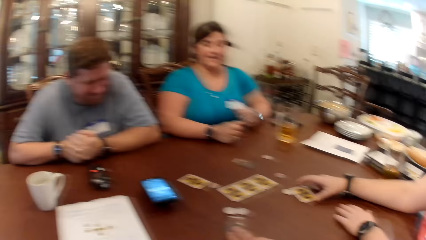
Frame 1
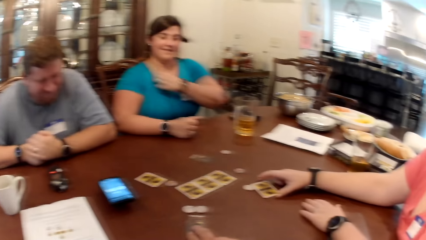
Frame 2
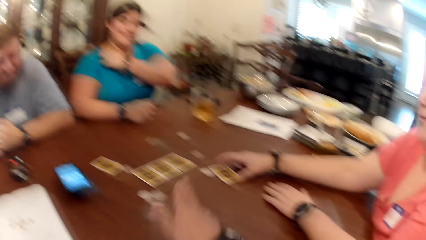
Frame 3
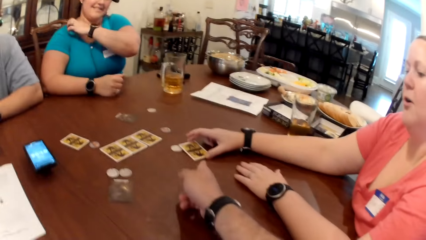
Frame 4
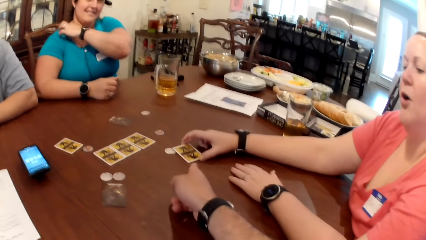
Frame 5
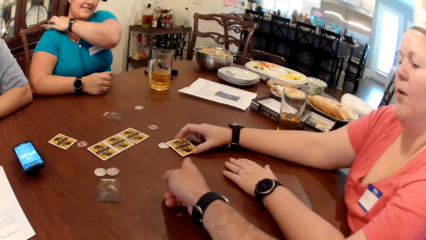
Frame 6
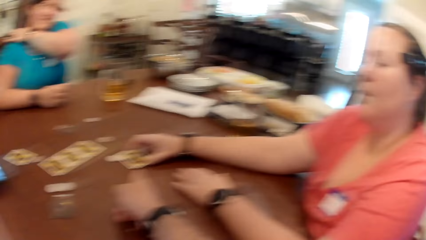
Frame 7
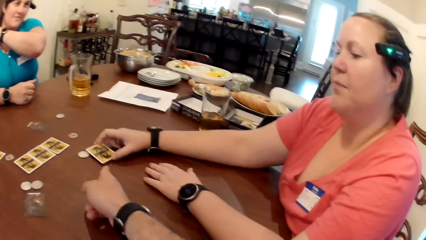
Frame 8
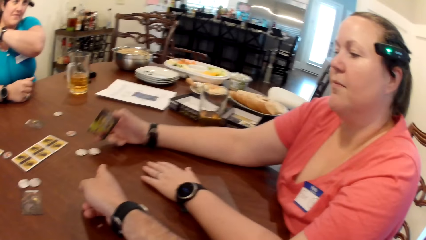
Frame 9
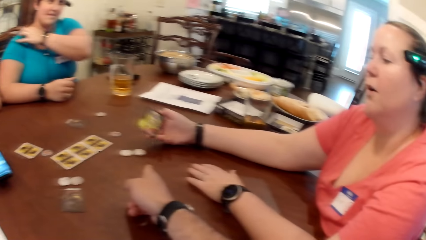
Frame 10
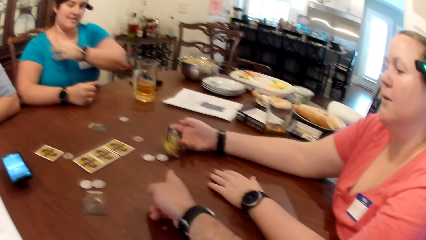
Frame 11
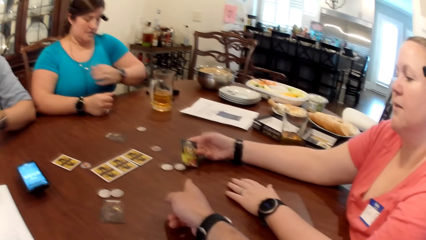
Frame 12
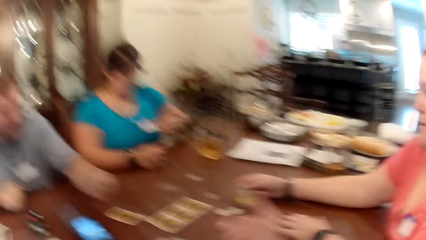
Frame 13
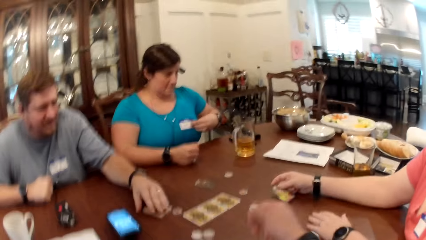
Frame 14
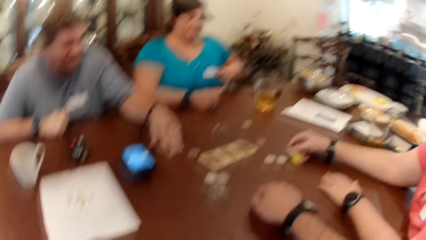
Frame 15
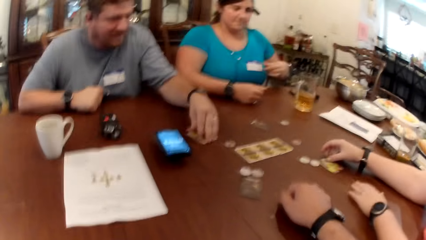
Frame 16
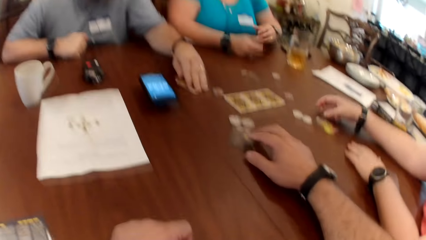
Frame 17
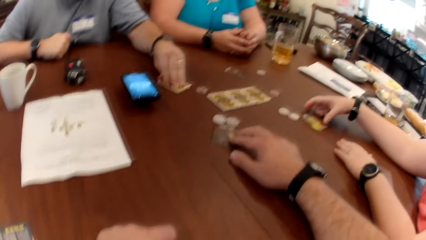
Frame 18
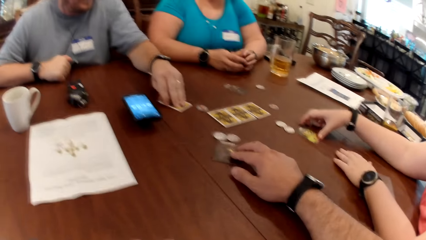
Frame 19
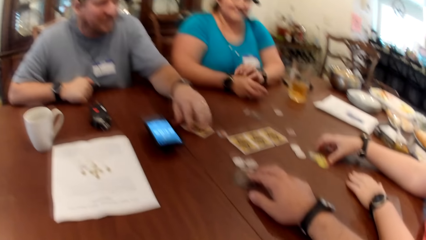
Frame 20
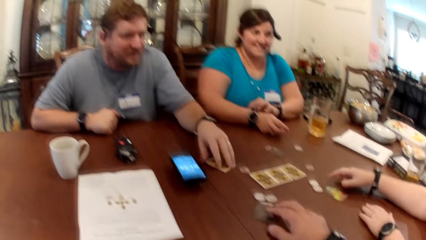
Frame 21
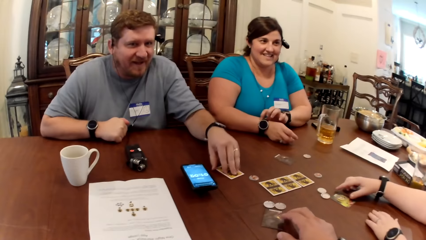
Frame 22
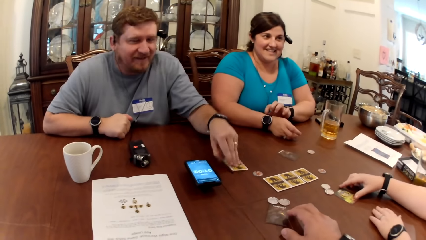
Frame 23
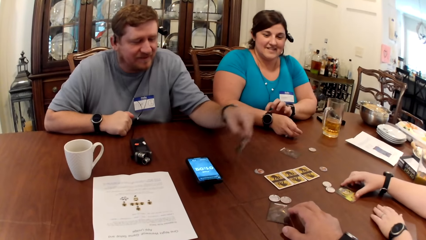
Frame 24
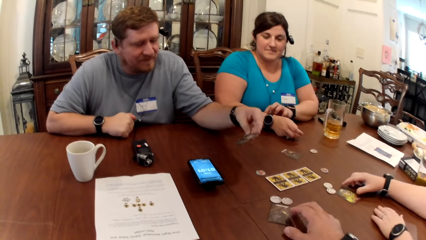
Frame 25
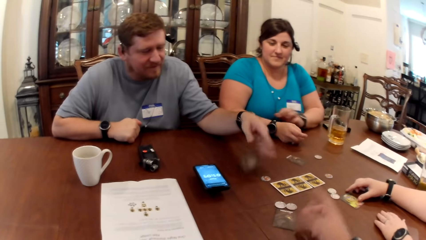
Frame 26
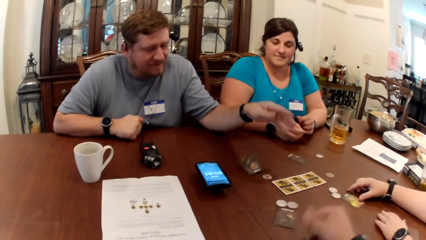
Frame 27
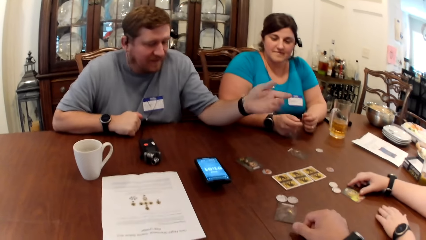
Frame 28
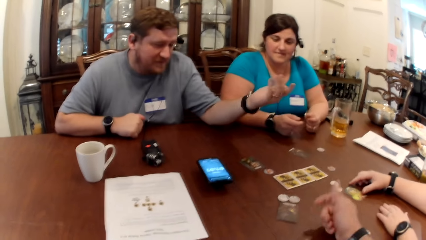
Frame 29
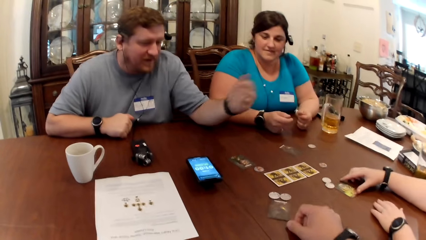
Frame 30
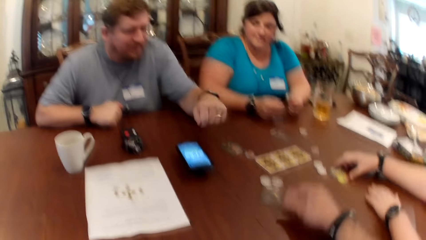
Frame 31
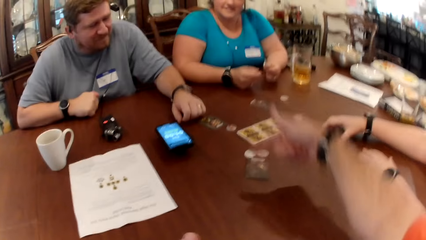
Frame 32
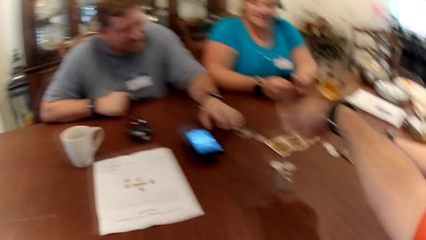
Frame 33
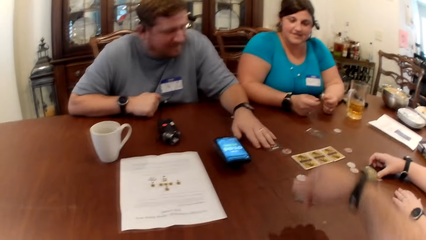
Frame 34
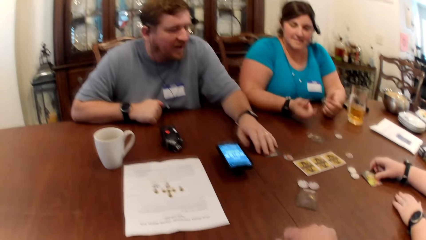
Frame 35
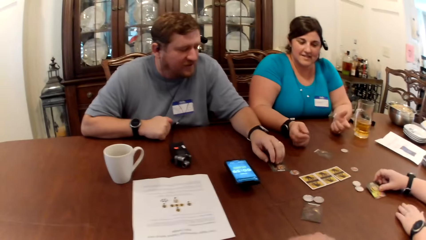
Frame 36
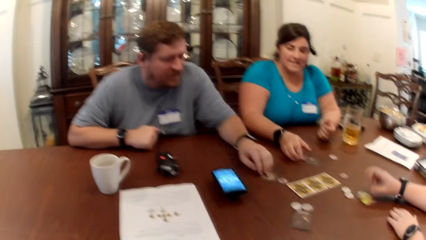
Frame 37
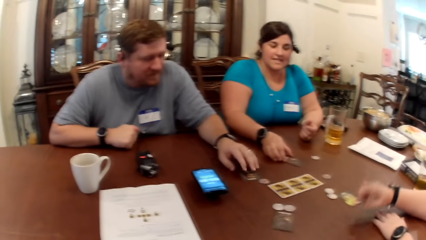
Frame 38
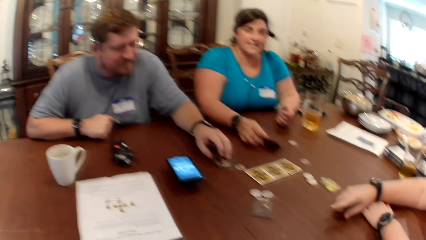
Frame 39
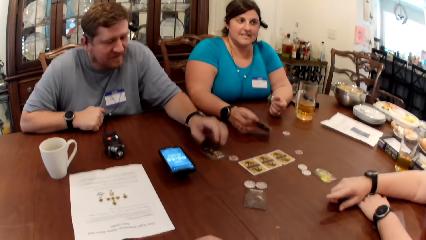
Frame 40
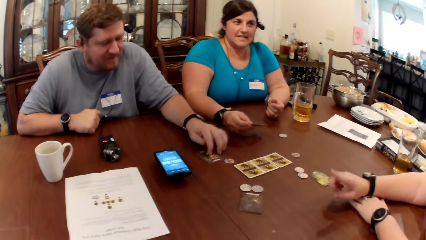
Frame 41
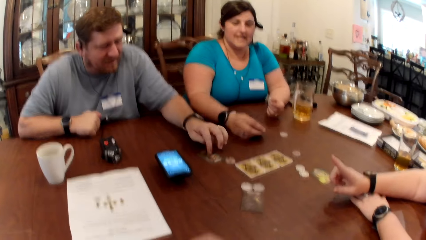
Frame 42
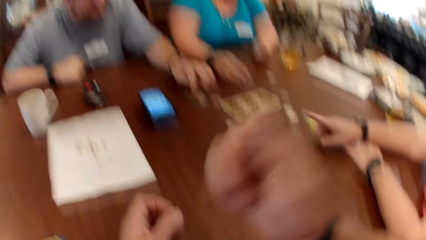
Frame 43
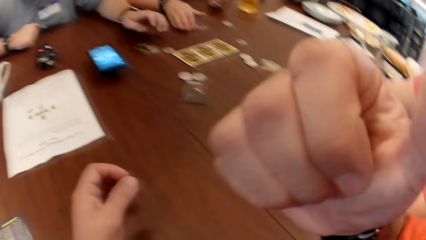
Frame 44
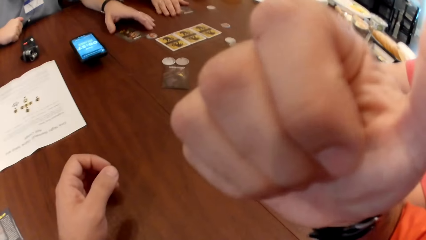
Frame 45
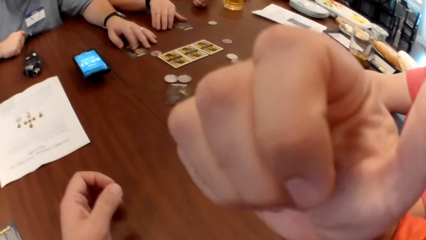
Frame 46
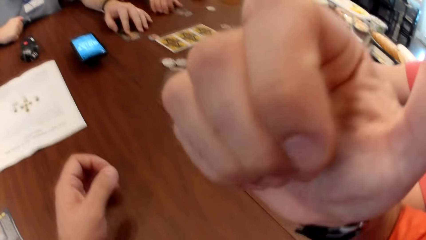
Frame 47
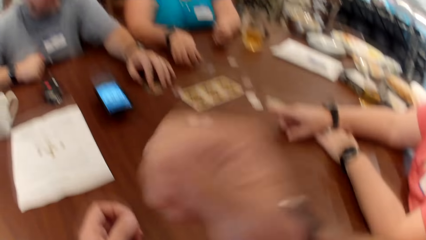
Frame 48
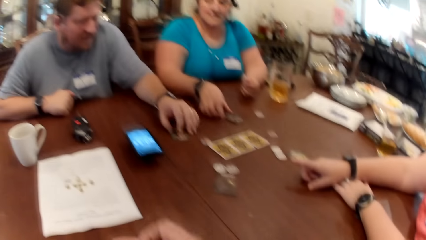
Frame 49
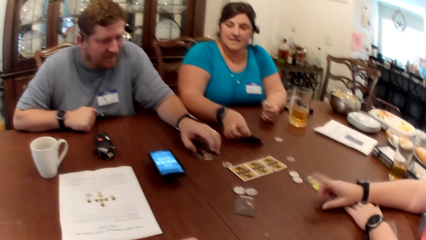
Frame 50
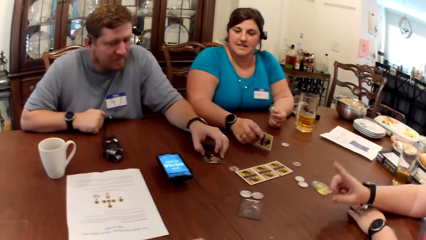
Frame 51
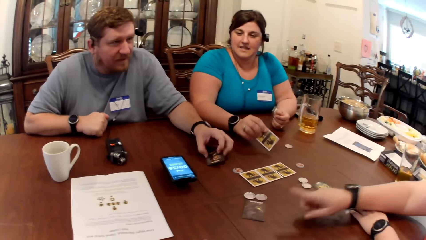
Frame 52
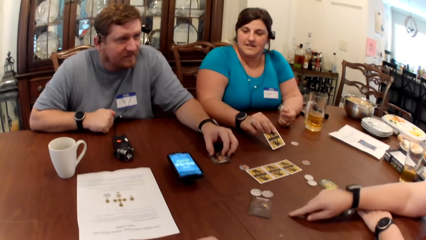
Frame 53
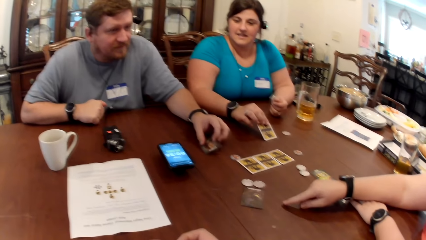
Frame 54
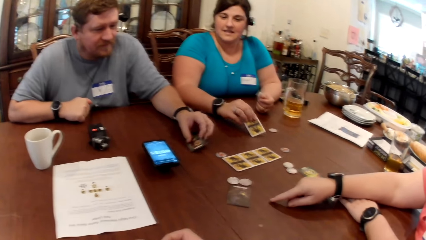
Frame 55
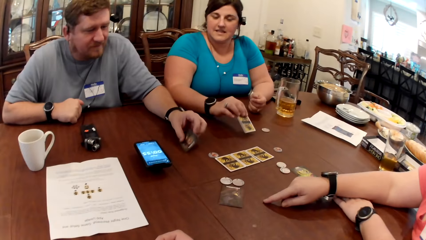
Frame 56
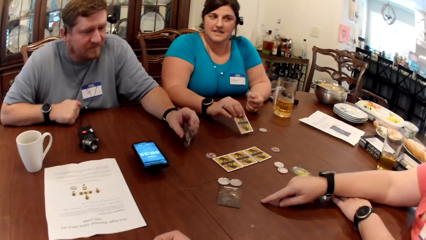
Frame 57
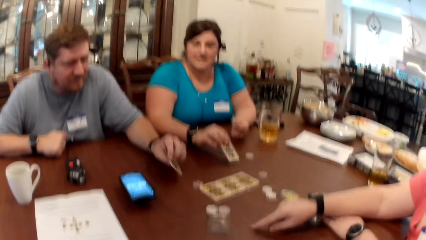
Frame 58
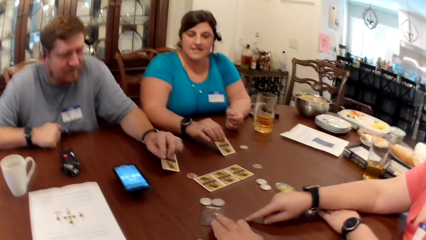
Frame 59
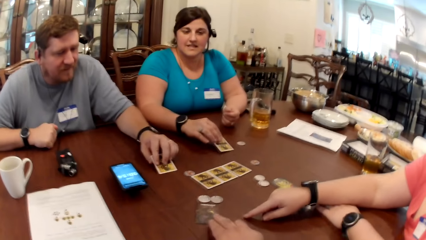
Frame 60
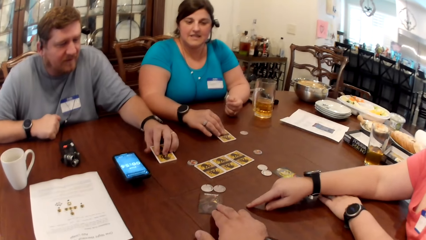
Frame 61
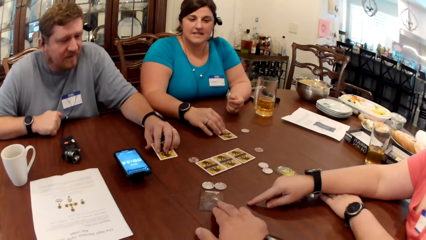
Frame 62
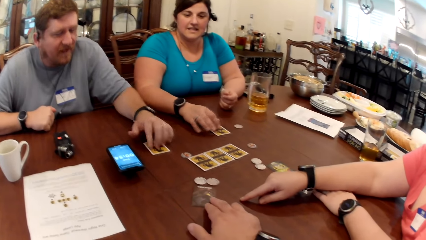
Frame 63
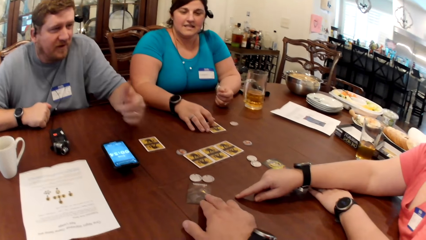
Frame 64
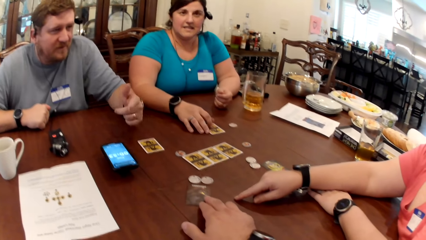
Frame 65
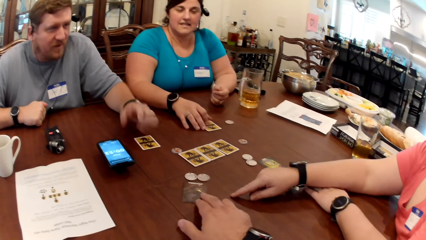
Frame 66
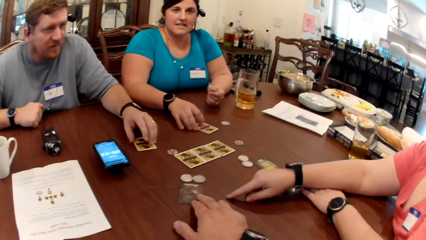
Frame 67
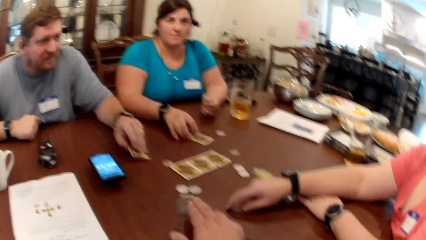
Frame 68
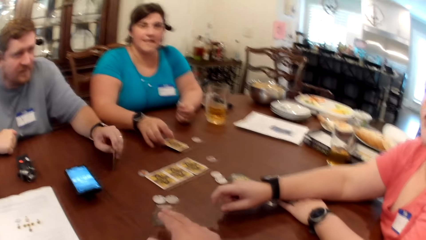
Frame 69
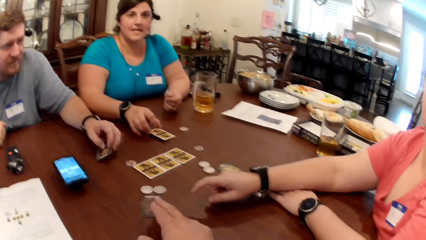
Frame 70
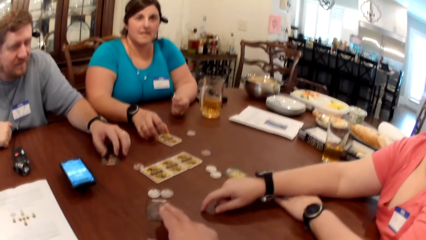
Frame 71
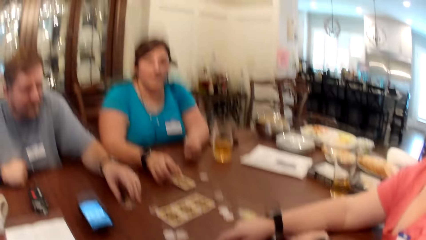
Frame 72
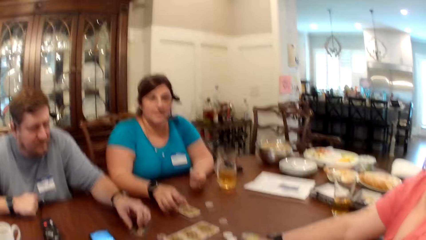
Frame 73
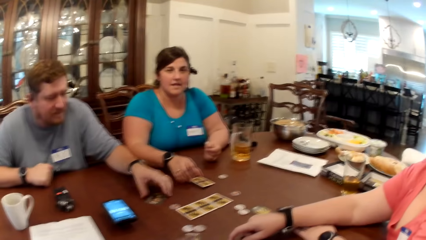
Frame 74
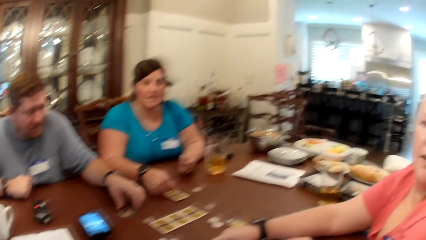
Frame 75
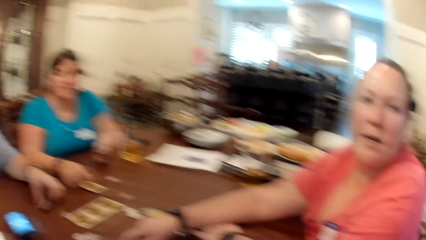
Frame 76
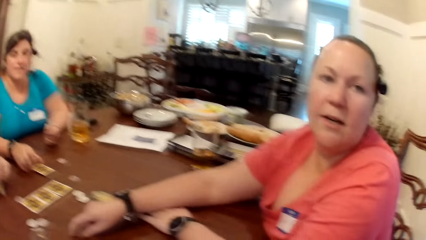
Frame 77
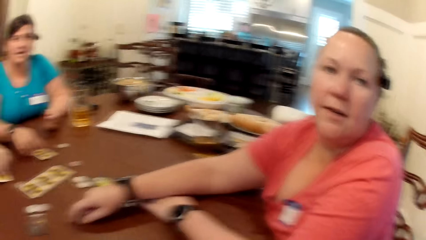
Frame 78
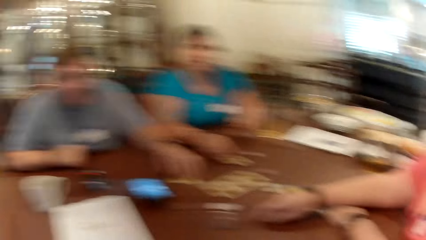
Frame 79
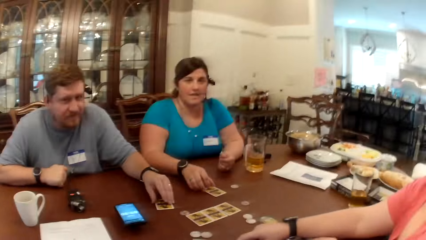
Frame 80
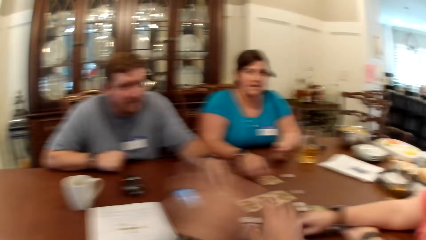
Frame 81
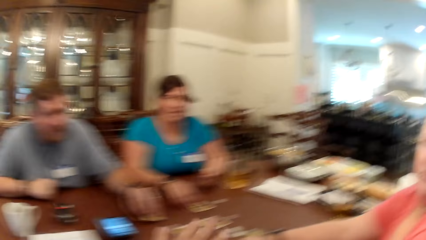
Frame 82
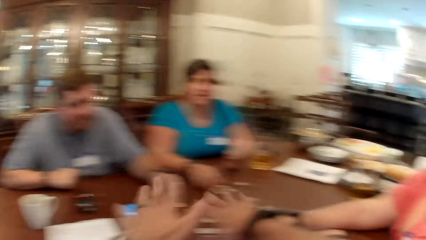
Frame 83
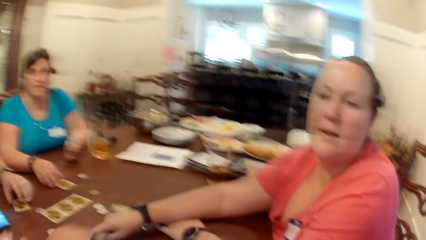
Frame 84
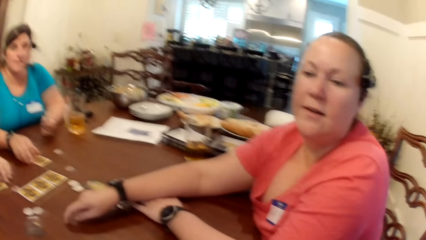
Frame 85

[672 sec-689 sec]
A woman adjusts her cloth with her right hand. The camera wearer points at a card in another woman's right hand. The other woman turns over the card in her right hand. A man turns over the card on the table with his left hand. The camera wearer touches the cards on the table. The man touches the card on the table with his left hand. The first woman turns the card on the table with her right hand. The camera wearer touches his face with his left hand thumb. The first woman picks up the card on the table with her right hand. The man picks up the card on the table with his left hand. The other woman points at the card on the table with her right hand finger. The man drops the card in his left hand on the table. The camera wearer points at the card on the table with his right hand. The first woman drops the card in her right hand on the table. The camera wearer touches the cards on the table. The man turns over the card on the table with his left hand. The first woman taps the card on the table with her right hand.
